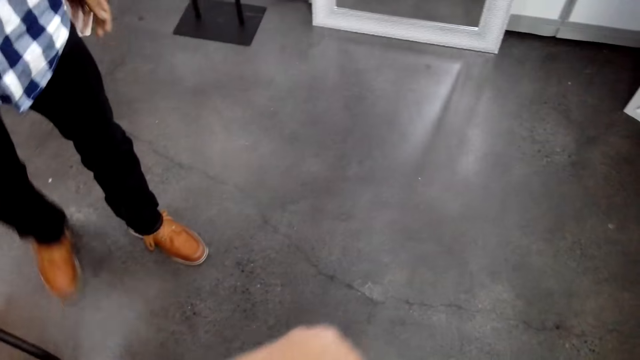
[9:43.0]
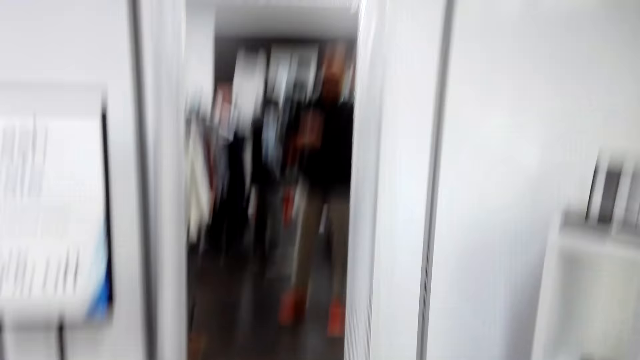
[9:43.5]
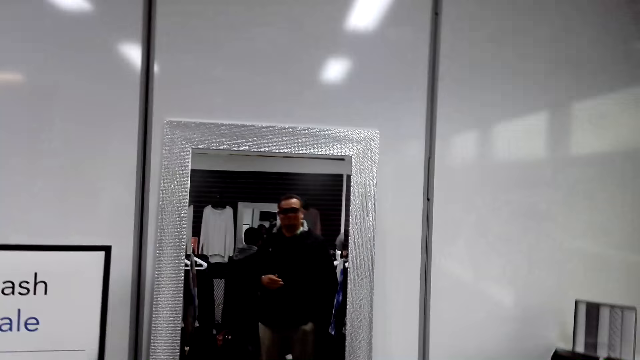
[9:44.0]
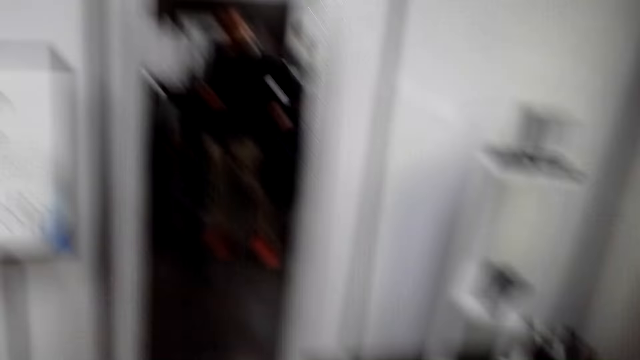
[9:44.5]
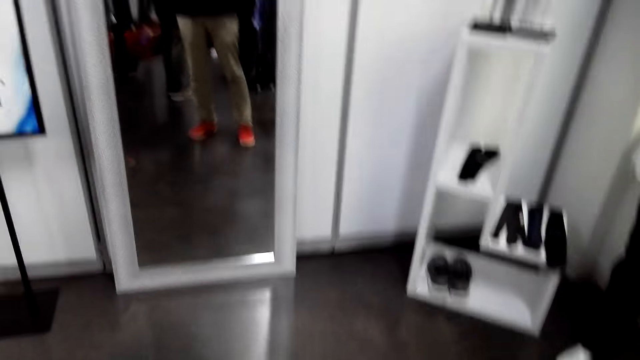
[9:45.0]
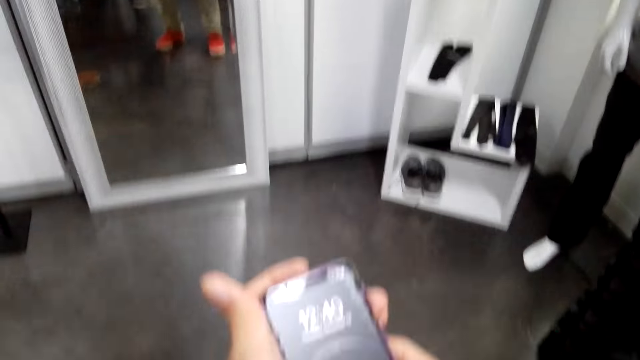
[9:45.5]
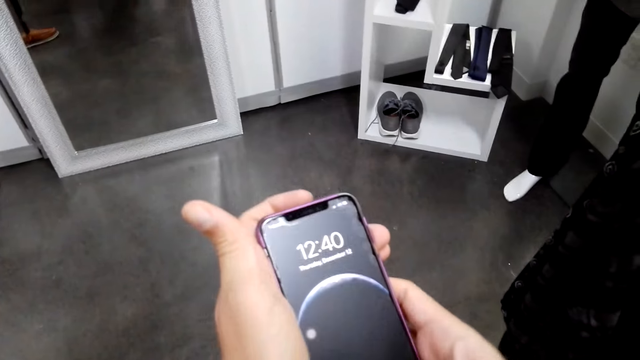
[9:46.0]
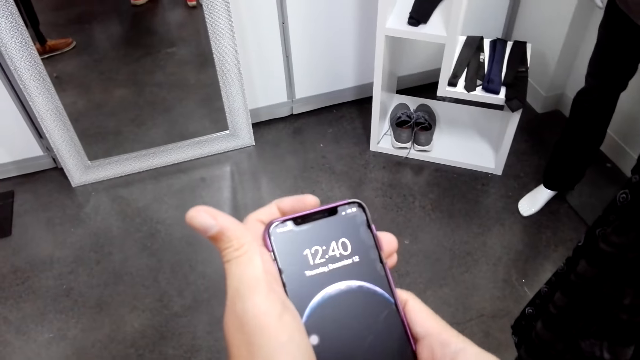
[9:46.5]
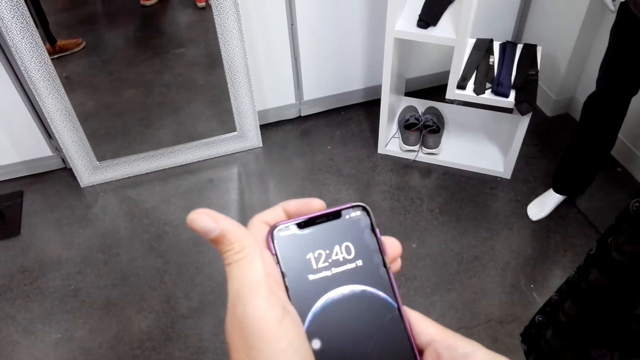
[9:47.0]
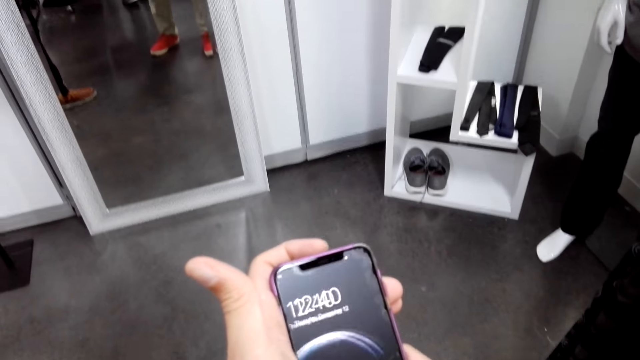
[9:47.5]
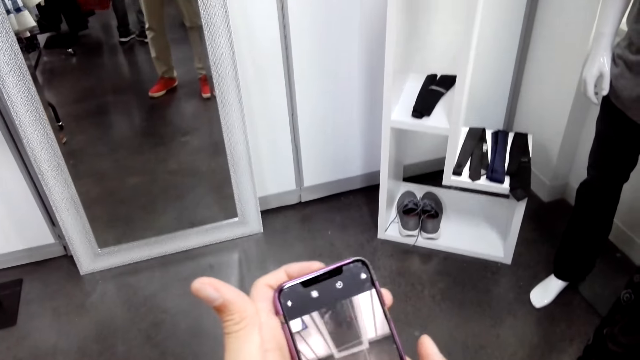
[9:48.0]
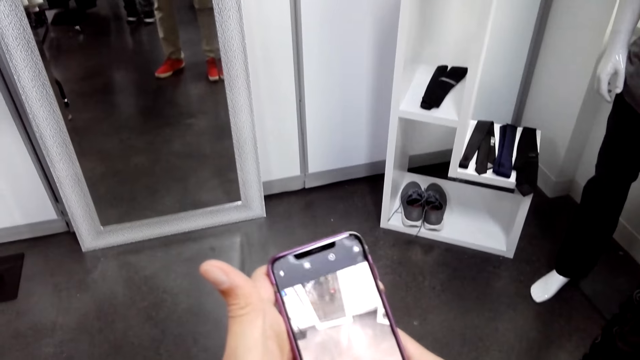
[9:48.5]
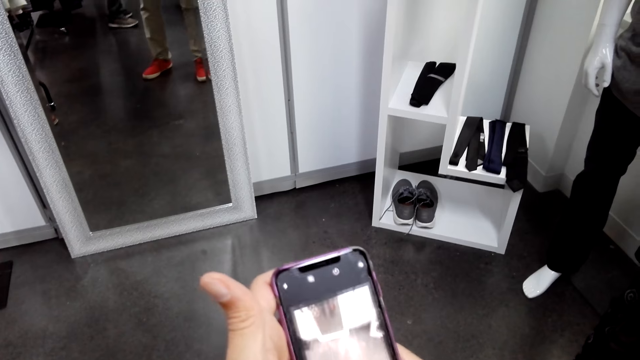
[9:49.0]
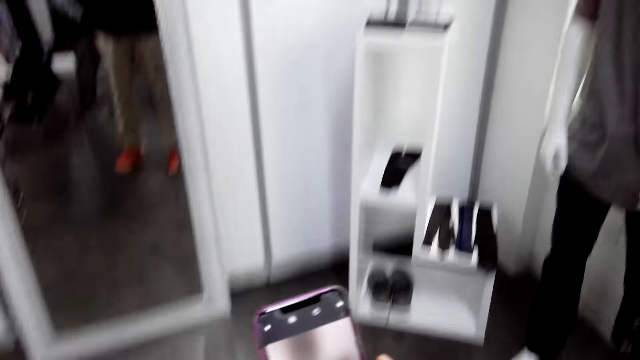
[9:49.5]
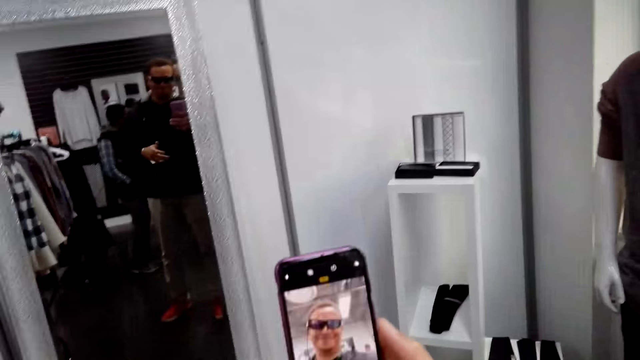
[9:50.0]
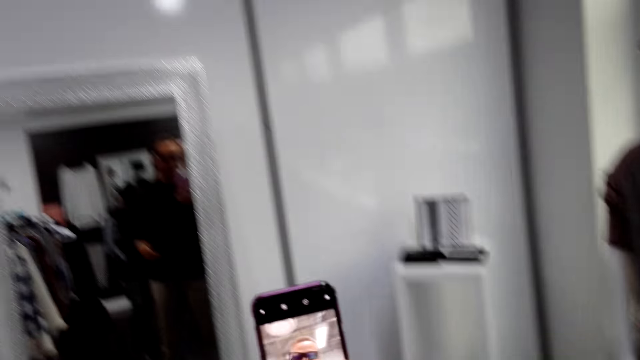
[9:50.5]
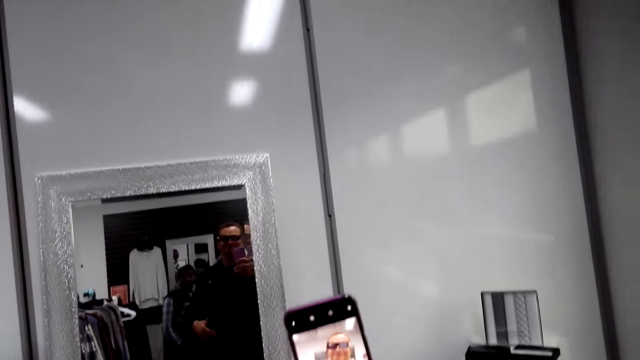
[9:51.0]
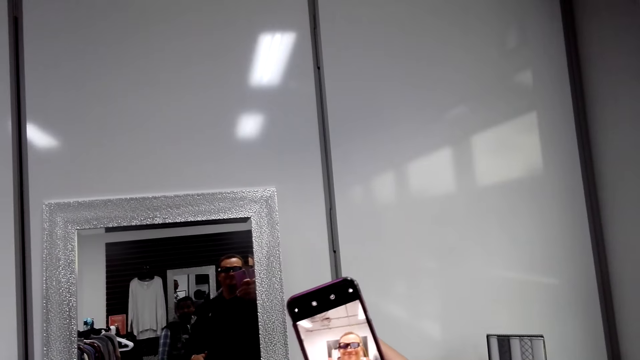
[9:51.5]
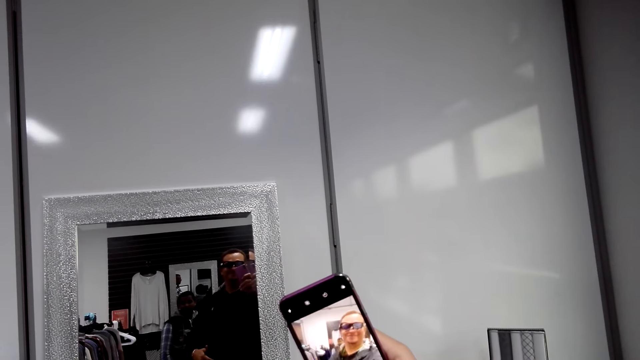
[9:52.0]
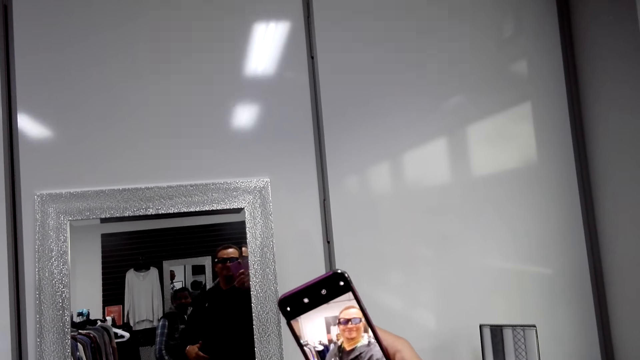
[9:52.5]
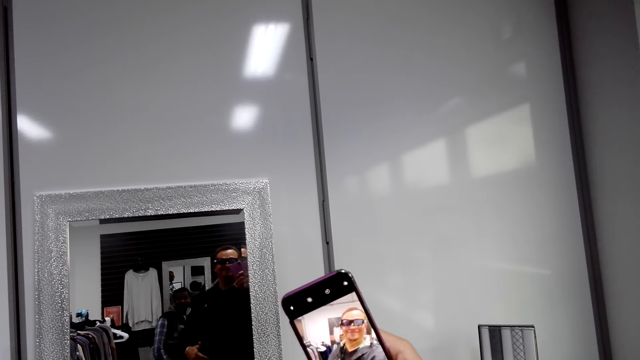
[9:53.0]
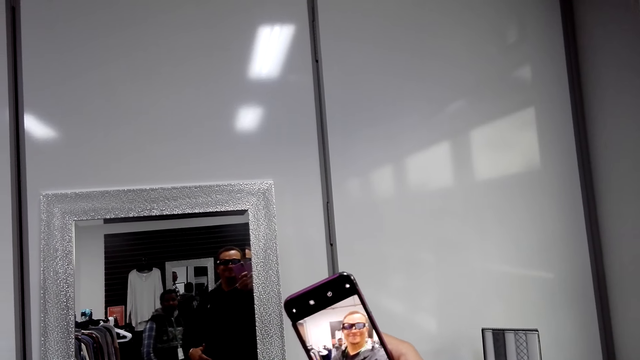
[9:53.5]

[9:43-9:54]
The camera wearer holds the phone. They use the mobile phone. They dial the phone. They take a selfie.

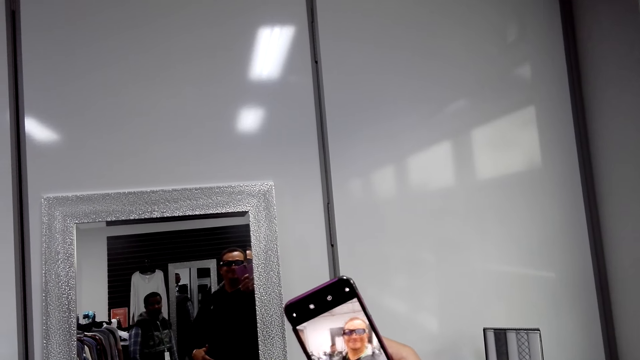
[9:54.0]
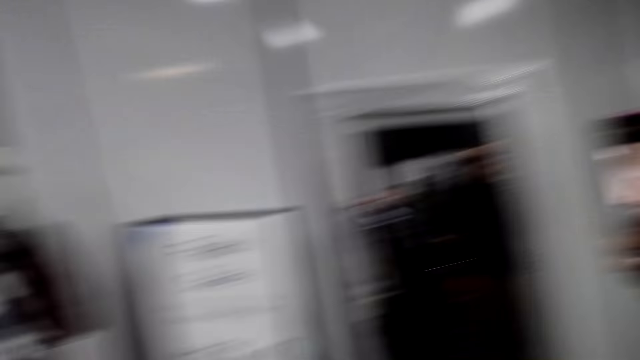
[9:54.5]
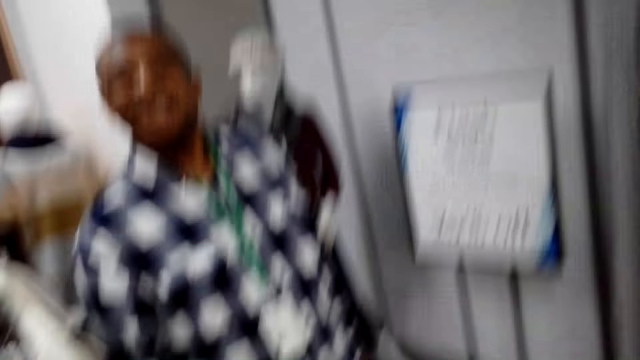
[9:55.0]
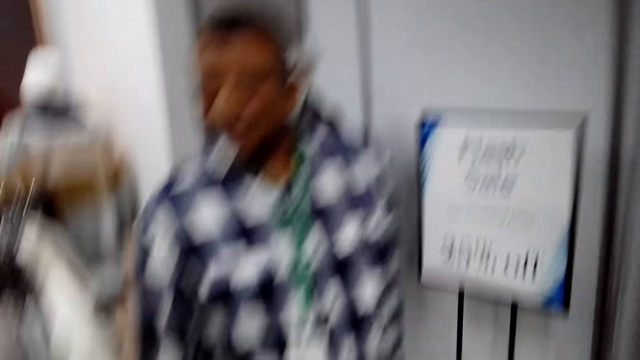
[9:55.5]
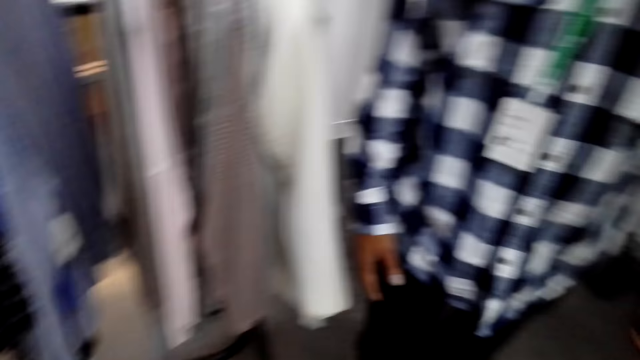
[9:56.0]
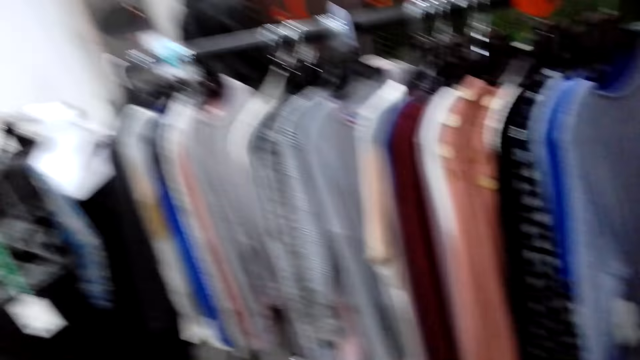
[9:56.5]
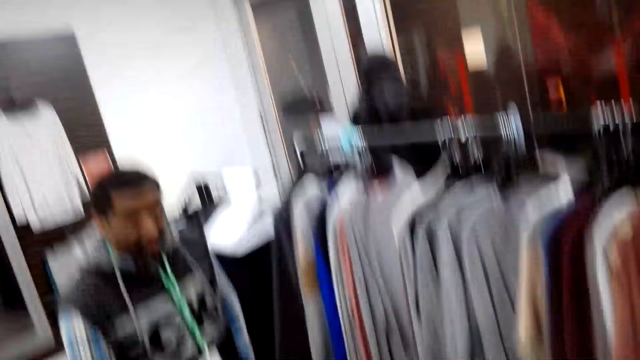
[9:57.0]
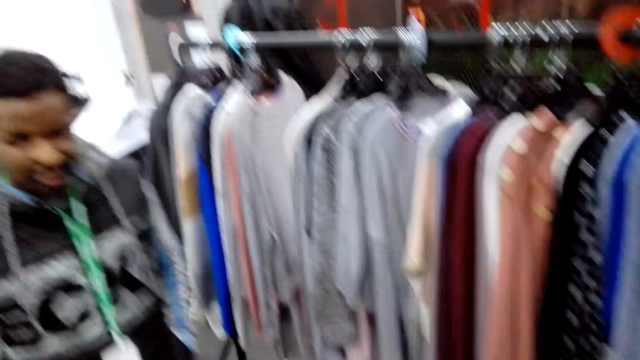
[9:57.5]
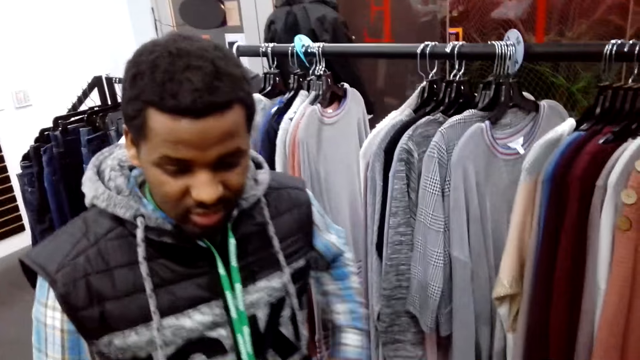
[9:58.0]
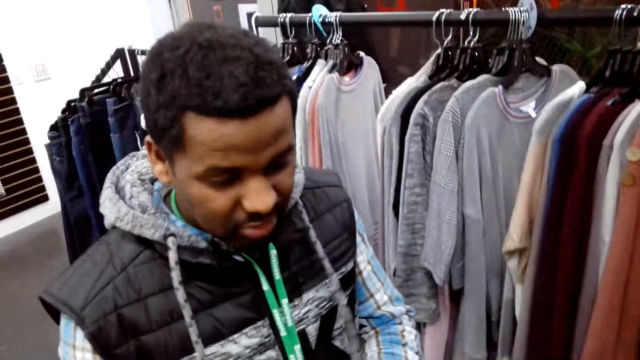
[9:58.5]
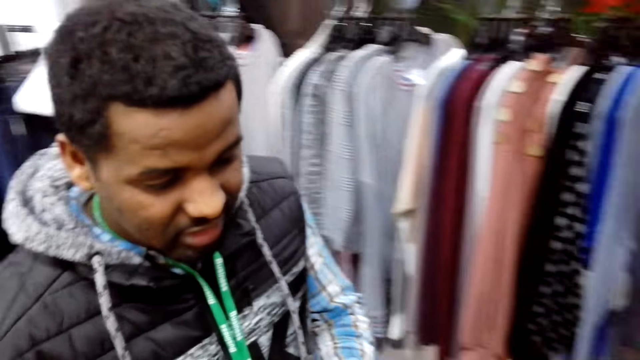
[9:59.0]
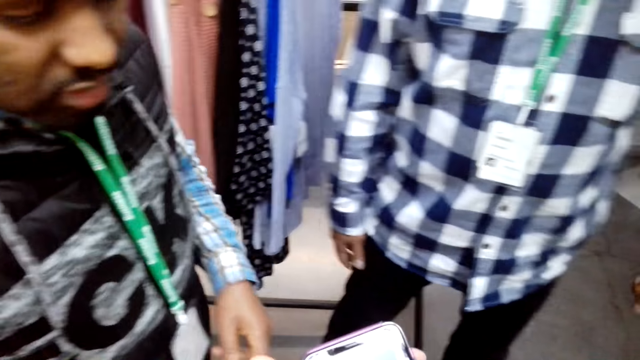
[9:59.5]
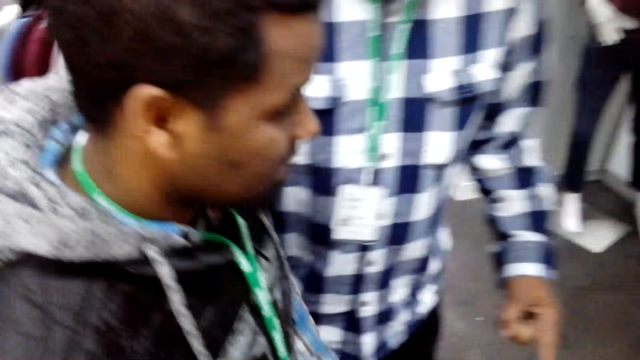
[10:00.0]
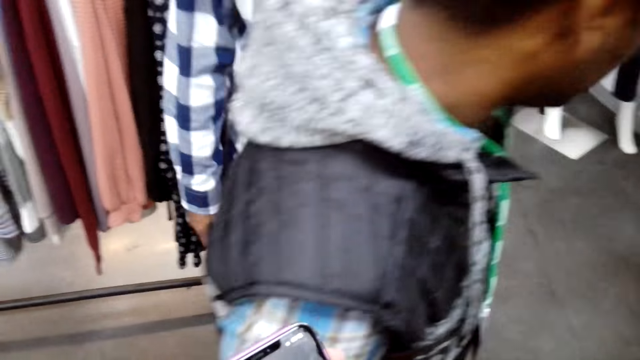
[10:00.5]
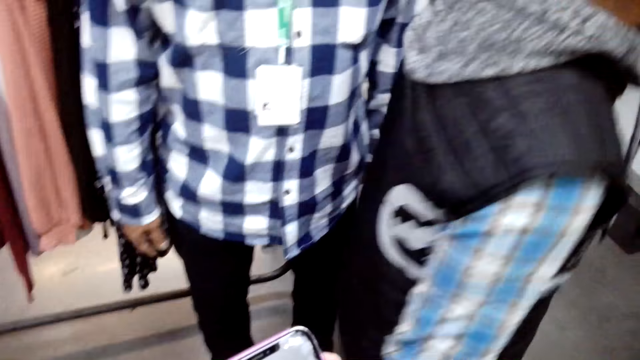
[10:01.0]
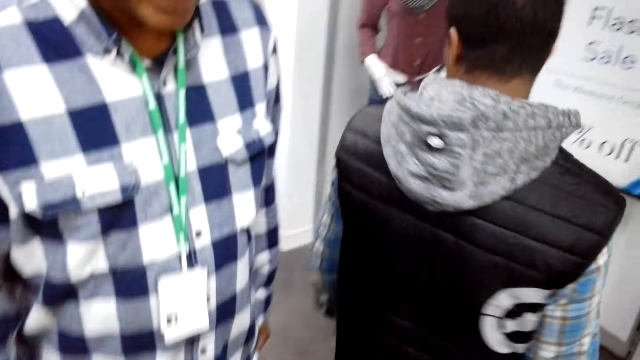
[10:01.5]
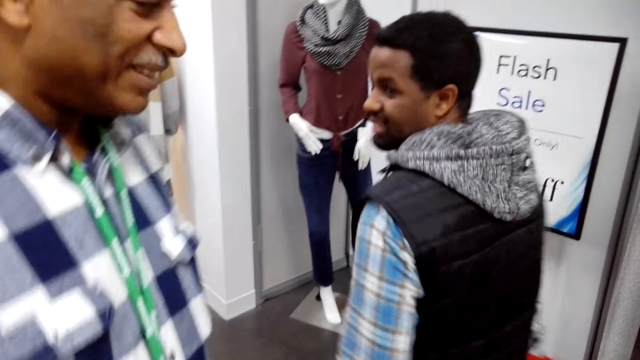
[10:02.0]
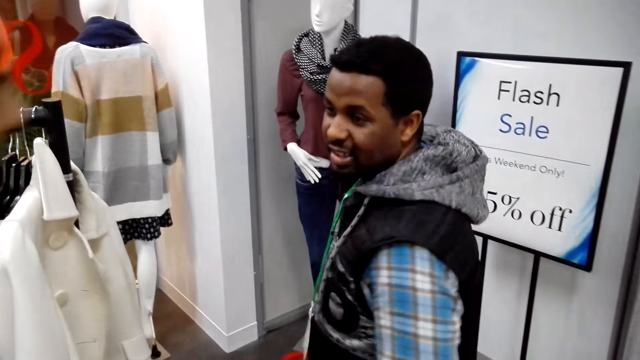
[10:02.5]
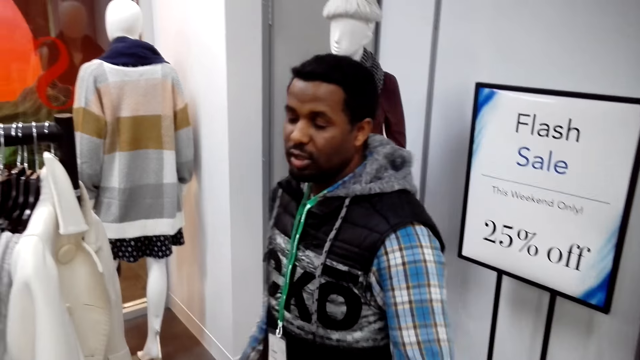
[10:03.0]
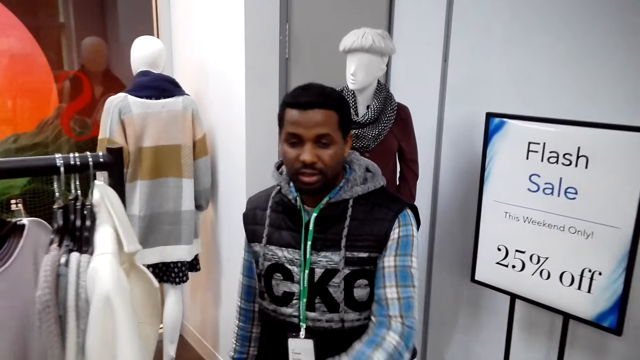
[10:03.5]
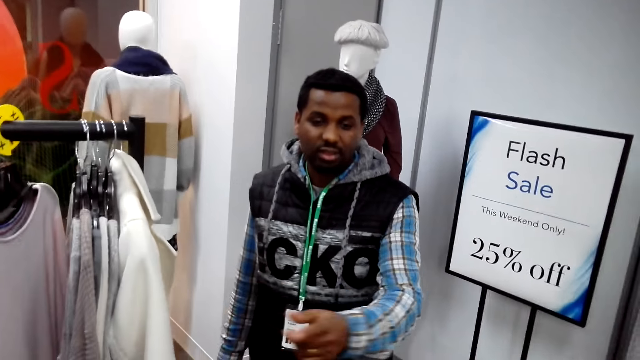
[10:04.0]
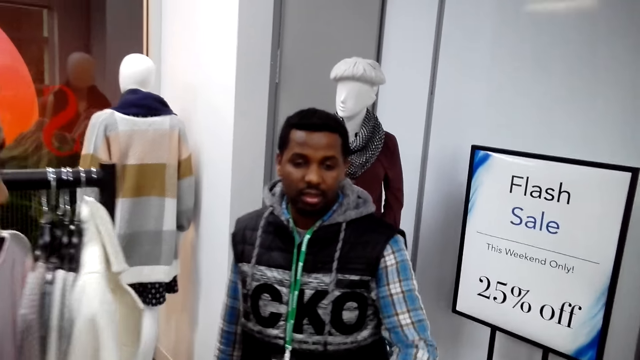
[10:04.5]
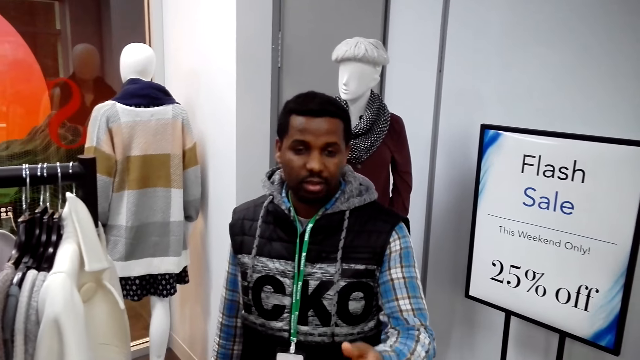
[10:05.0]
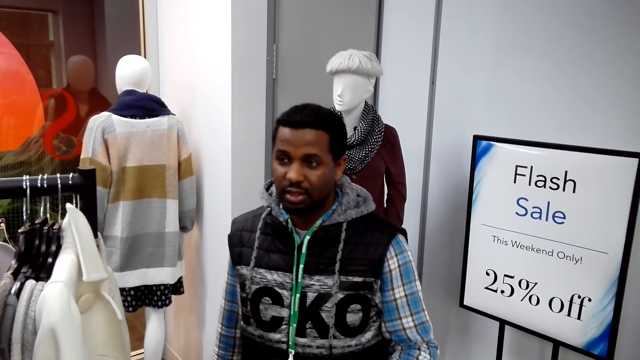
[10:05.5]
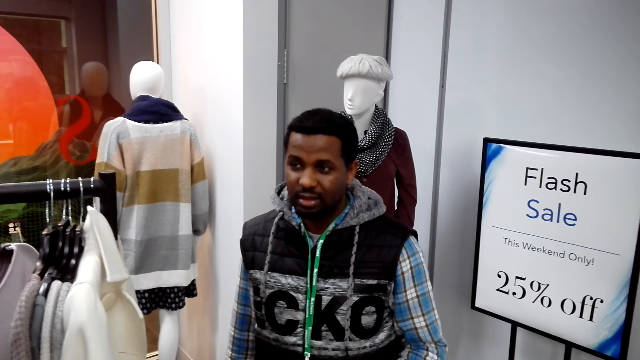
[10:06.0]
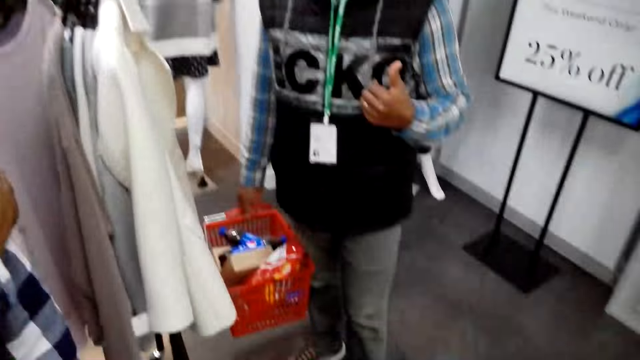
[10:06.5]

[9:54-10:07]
A man nods his head. The camera wearer turns to the other side. They interact with a person. Another man talks to the camera wearer. The other man walks around the boutique and gestures with his hand.
